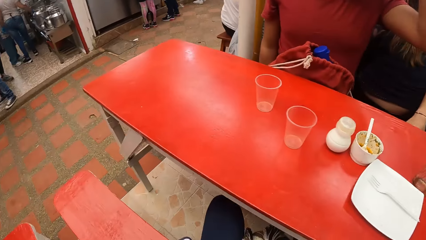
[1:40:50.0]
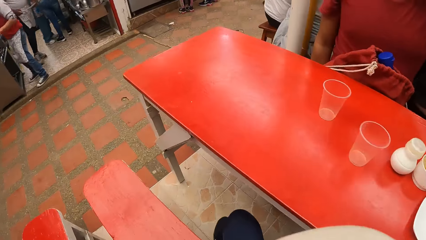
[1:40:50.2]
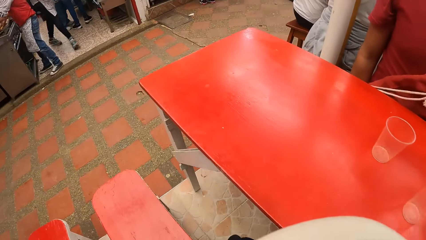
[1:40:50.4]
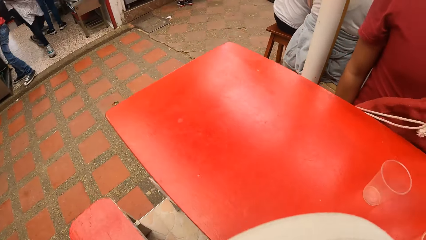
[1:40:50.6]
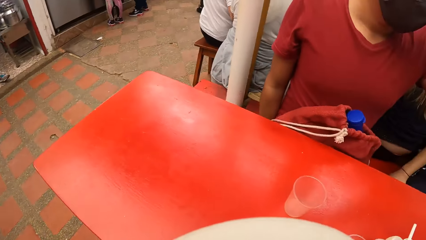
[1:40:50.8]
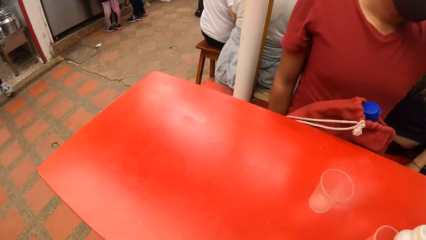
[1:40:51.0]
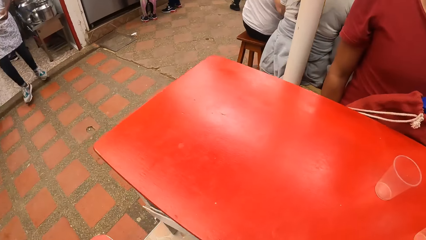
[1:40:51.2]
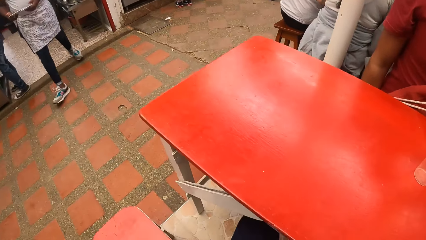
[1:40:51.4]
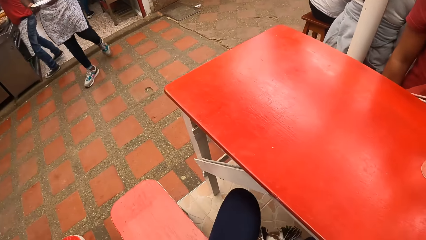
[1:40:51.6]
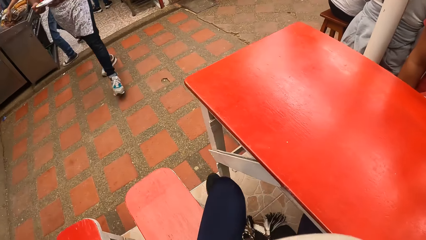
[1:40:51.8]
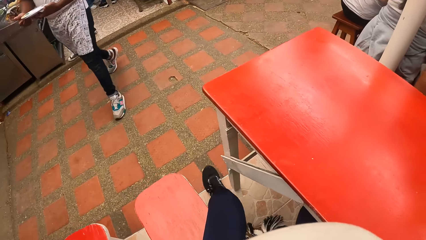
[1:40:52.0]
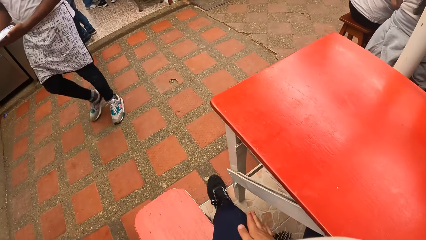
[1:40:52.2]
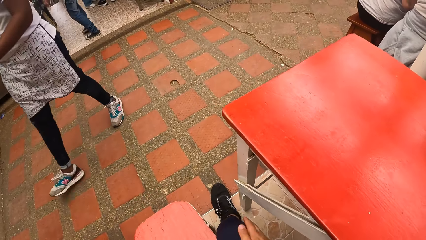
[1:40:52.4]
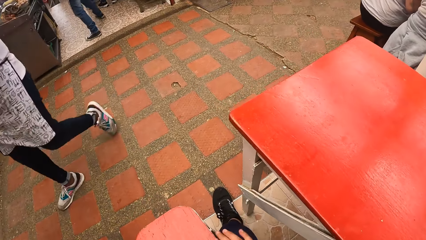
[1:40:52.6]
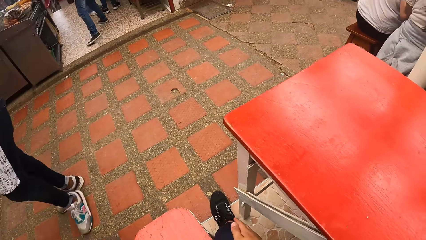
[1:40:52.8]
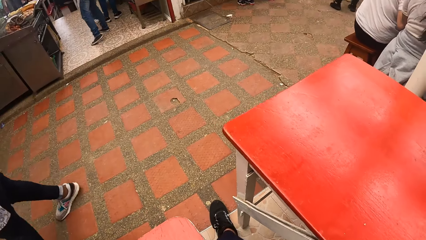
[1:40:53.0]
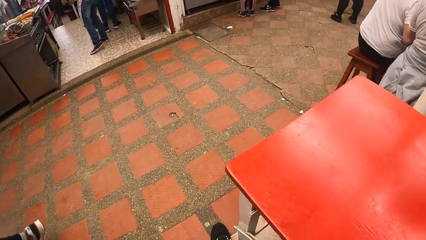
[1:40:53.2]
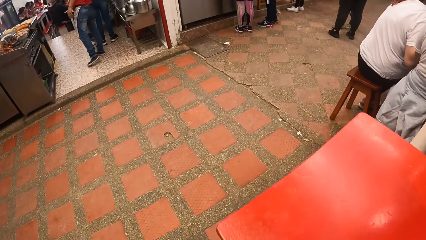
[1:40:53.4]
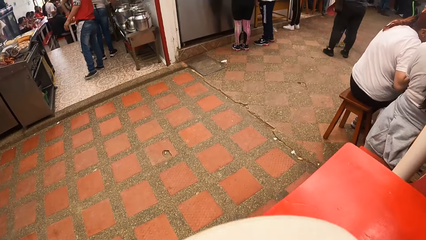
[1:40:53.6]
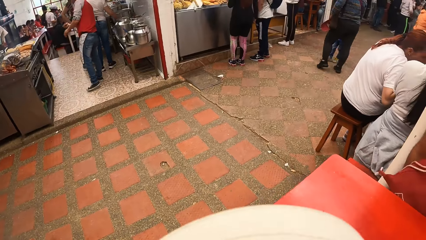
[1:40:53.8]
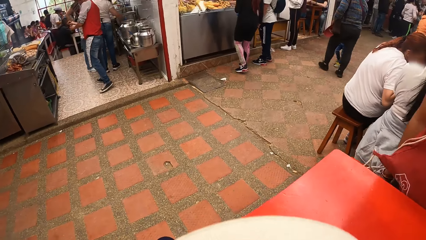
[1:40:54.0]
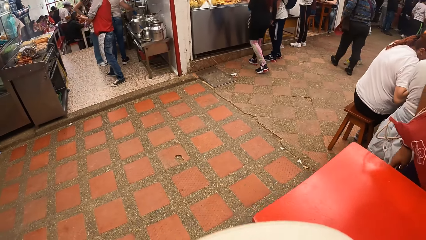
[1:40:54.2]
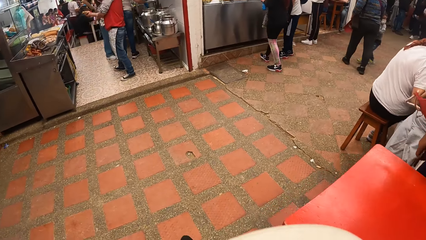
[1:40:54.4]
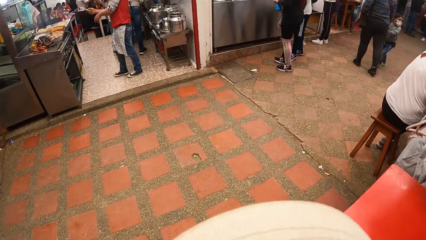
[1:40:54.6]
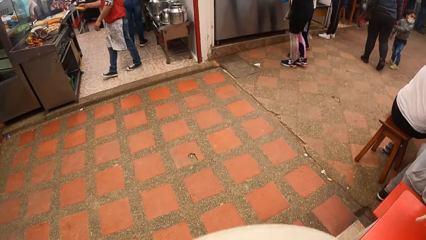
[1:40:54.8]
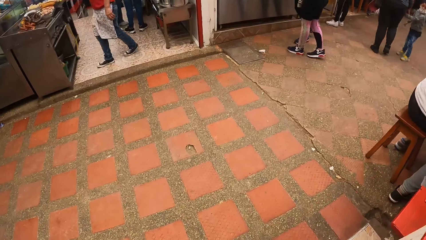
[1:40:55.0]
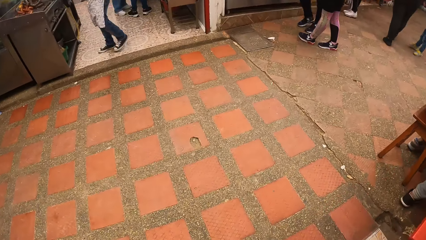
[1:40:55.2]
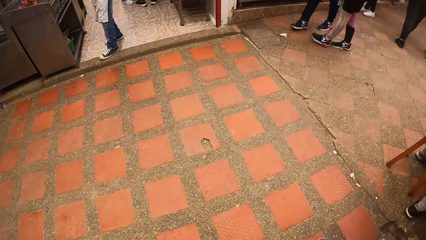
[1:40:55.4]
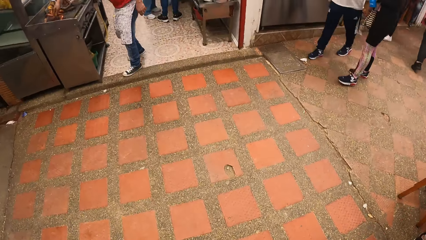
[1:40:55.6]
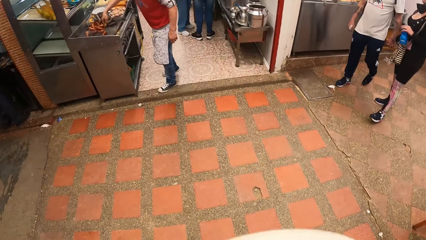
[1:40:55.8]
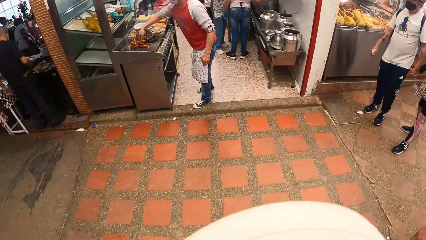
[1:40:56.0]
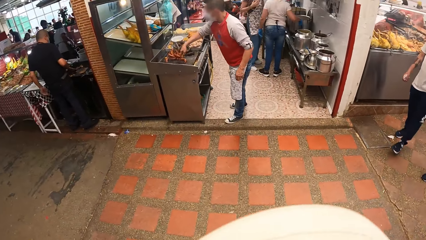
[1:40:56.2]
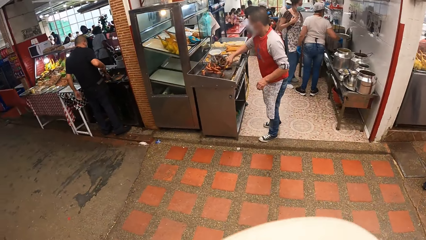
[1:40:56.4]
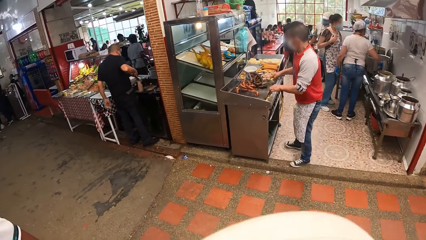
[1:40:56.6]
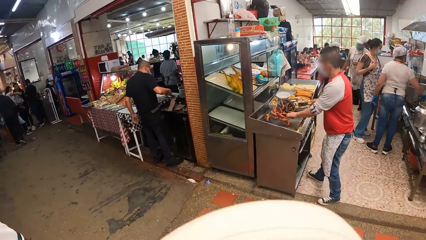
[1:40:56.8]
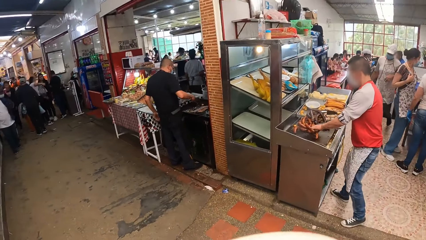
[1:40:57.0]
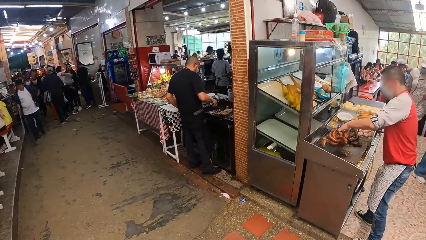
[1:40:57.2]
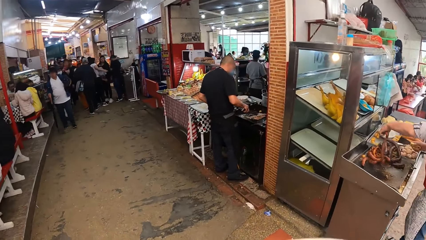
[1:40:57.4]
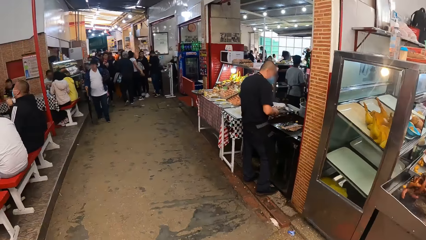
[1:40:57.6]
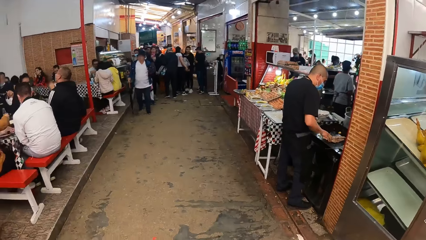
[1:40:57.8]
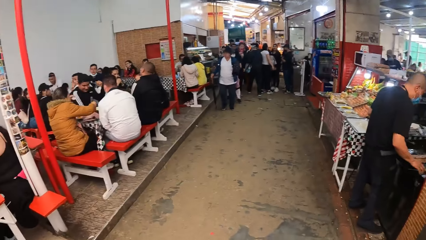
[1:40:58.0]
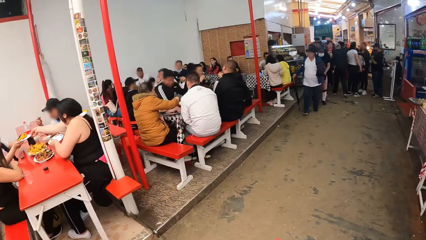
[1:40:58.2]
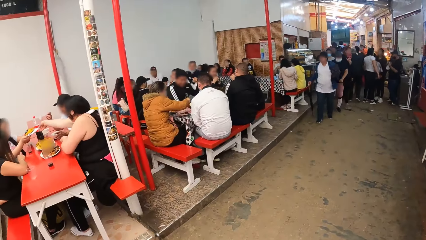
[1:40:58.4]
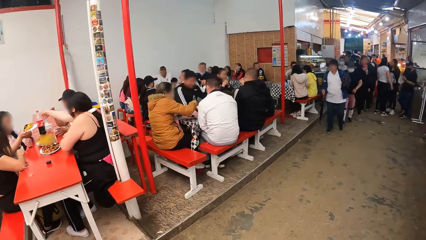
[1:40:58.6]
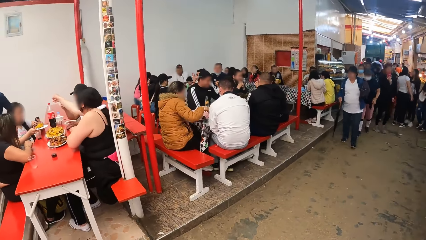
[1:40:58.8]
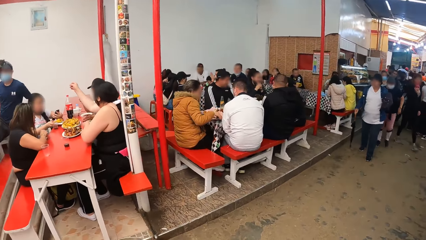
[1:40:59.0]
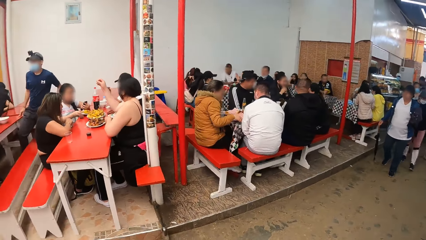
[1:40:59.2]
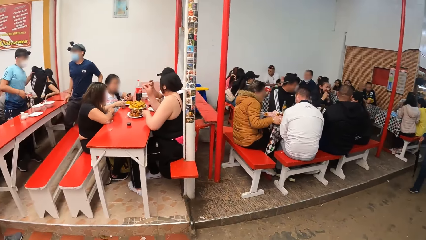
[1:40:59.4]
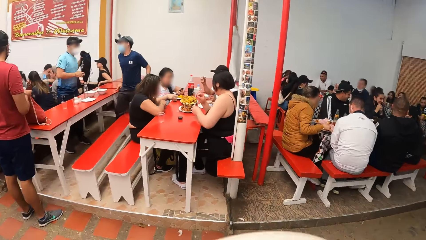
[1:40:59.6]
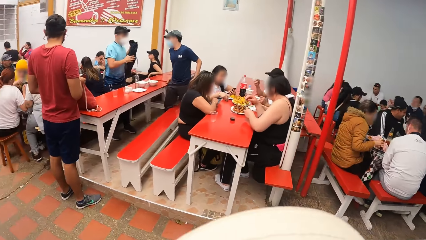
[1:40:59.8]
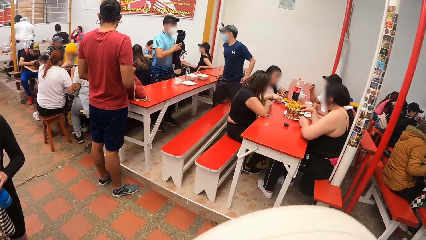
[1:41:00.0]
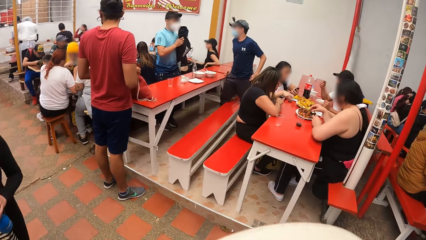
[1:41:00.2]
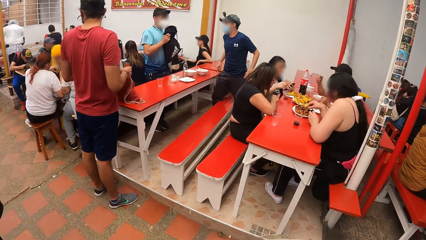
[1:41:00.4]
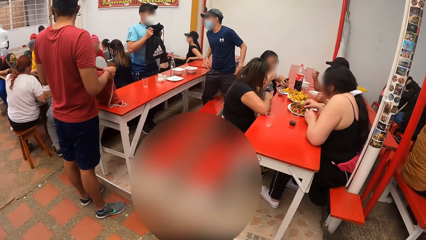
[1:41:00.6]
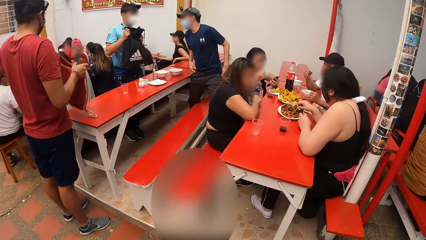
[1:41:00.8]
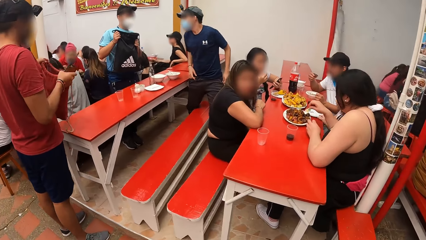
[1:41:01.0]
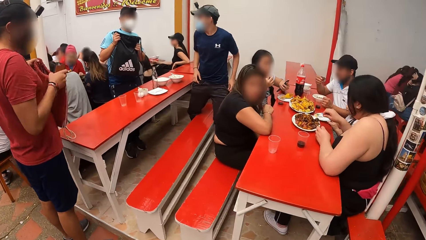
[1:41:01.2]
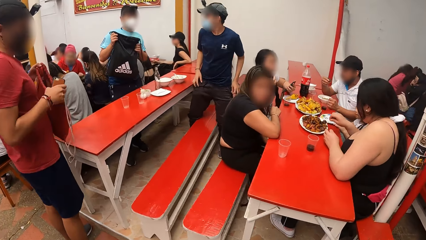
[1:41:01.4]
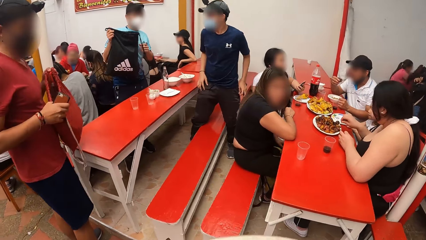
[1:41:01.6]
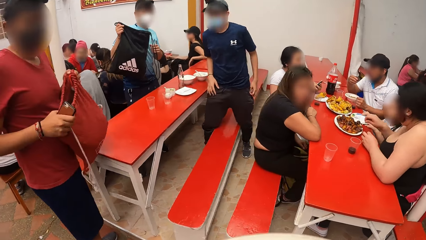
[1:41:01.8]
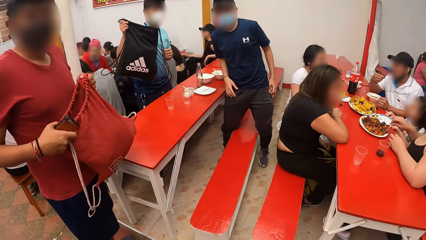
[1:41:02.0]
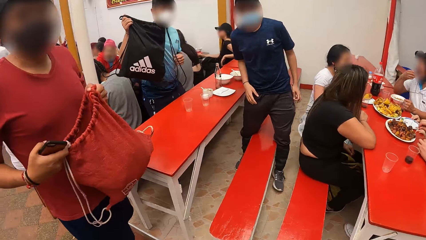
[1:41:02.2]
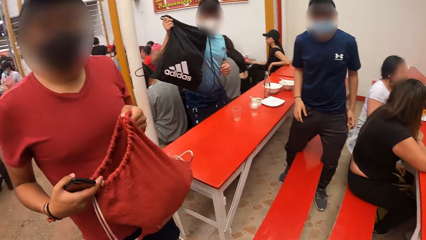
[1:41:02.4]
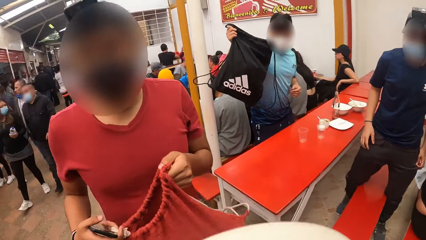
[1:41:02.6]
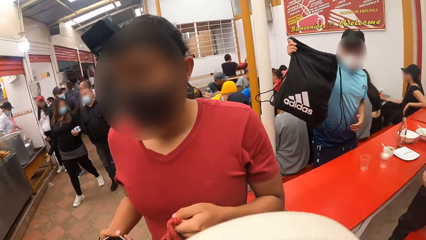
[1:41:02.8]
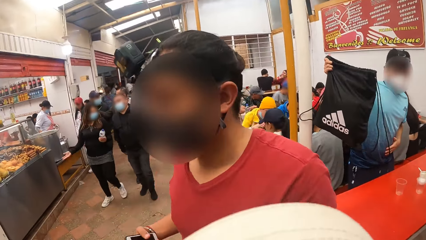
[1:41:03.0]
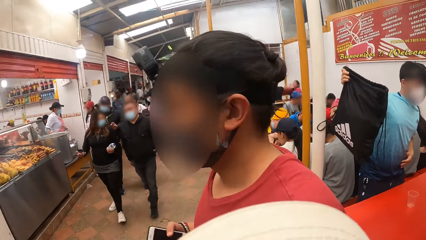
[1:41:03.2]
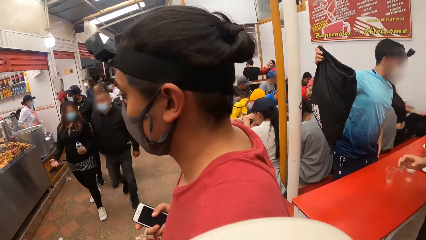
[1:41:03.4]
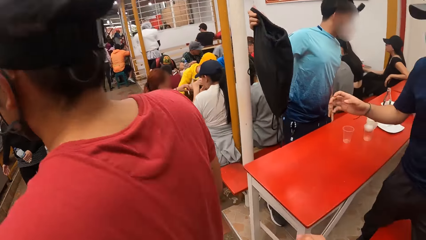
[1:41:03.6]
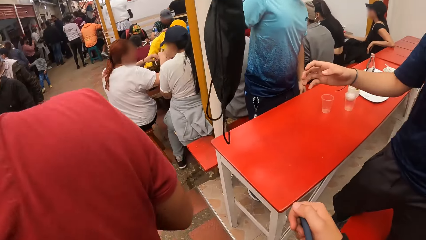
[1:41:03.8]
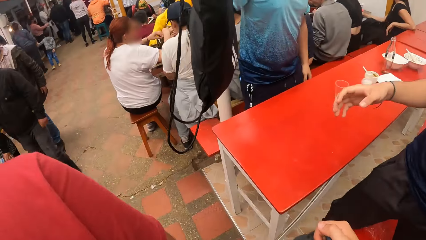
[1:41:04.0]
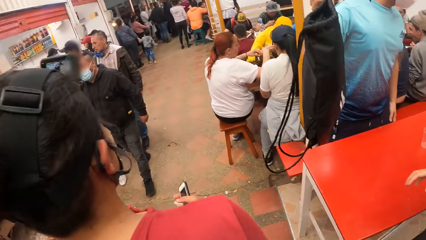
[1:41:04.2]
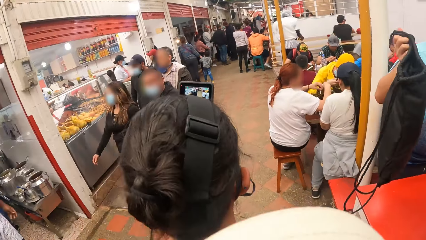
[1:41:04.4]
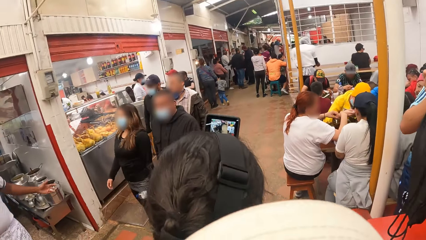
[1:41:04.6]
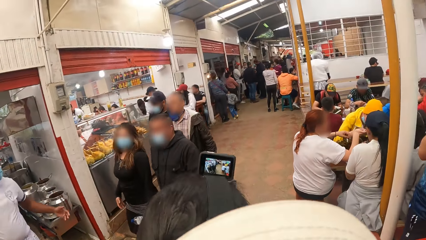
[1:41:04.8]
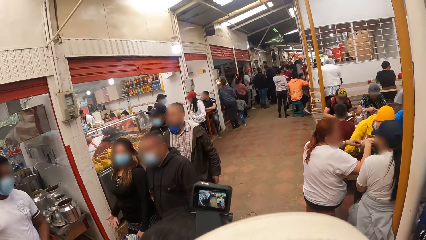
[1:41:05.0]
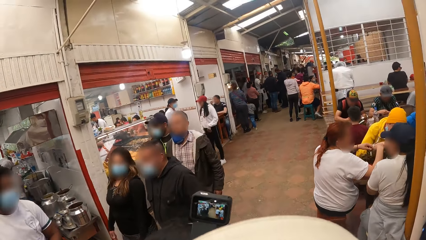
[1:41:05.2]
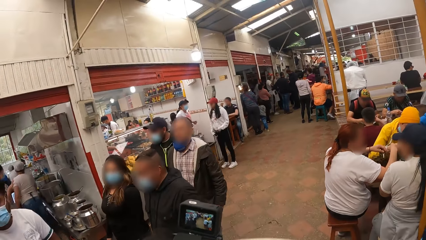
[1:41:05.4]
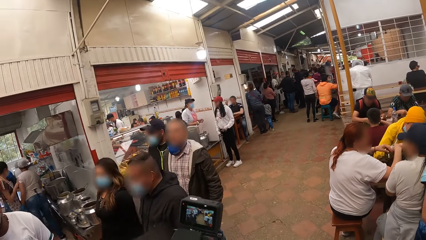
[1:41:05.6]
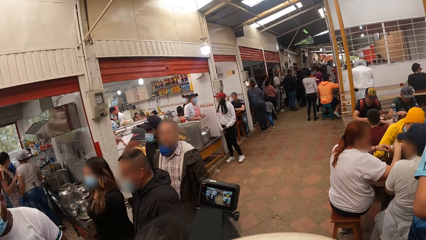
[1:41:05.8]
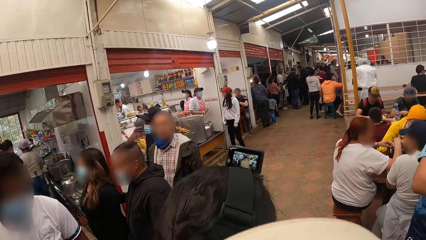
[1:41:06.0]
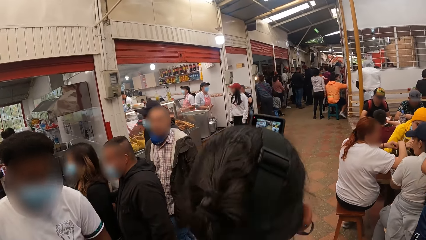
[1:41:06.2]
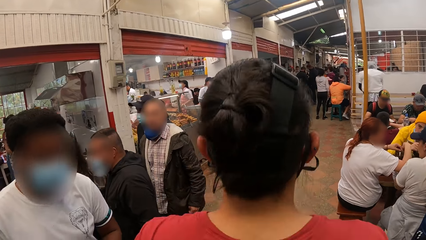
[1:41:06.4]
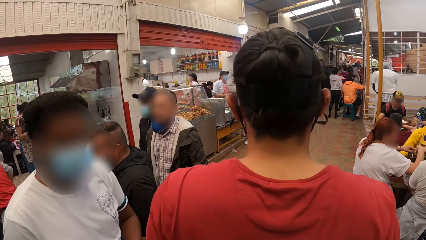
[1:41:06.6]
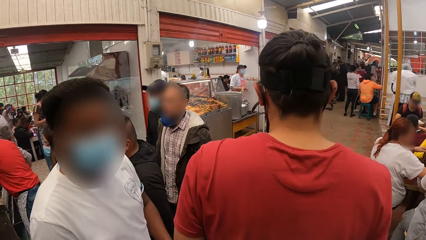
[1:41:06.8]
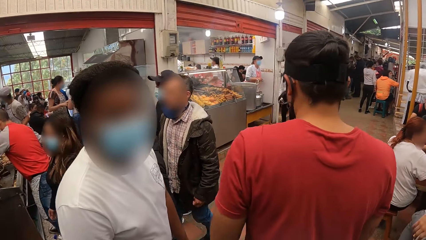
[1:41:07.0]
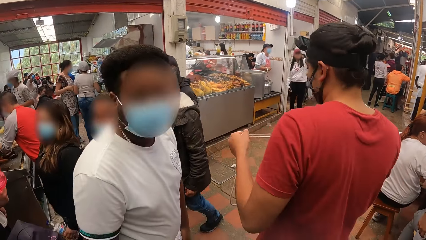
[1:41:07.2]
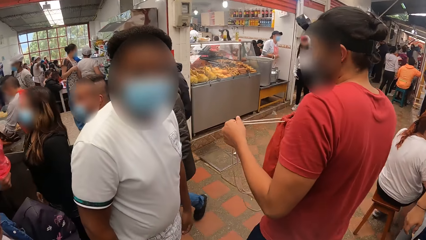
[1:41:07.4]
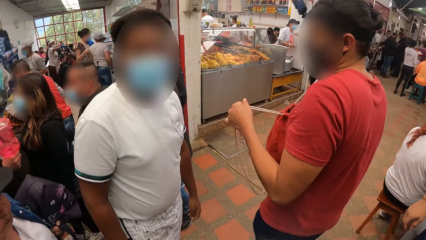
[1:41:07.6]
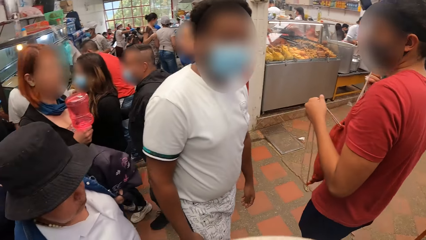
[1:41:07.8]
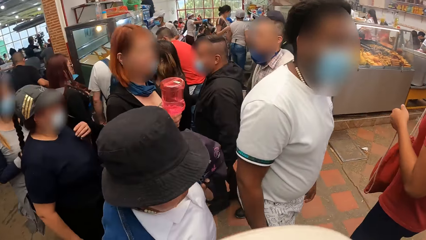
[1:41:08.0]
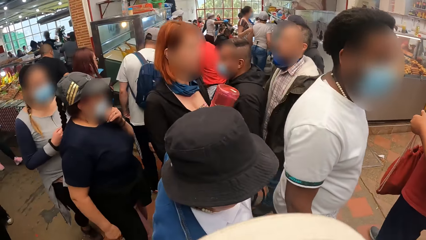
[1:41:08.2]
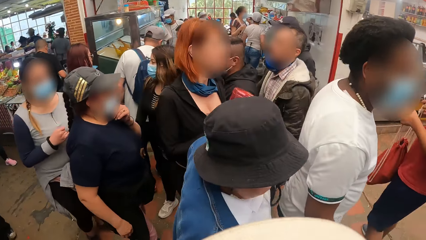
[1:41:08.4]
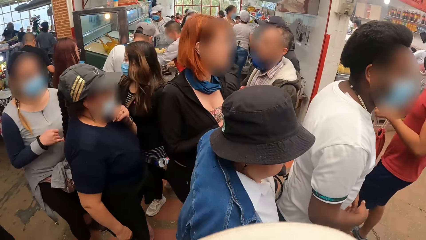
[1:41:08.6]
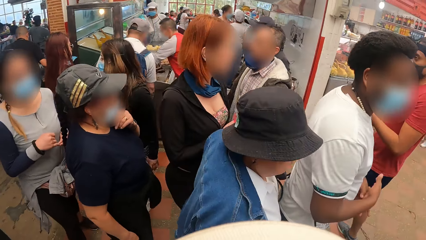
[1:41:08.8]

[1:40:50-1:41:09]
The camera wearer sprays hand sanitizer to a man's hands. They rub their hand and move their leg. They move around. The waiter interacts with the camera wearer, a man, another man and a third man.
